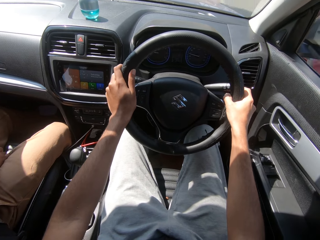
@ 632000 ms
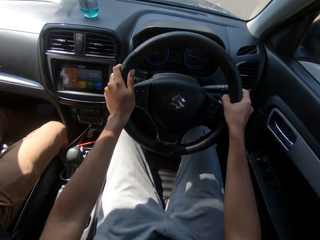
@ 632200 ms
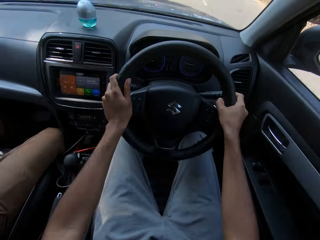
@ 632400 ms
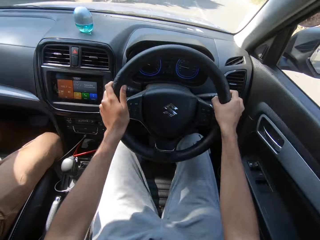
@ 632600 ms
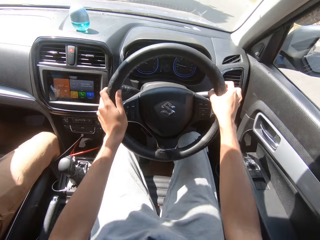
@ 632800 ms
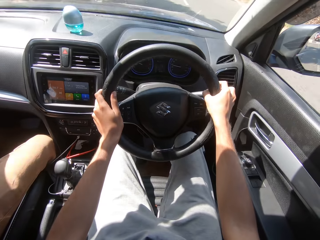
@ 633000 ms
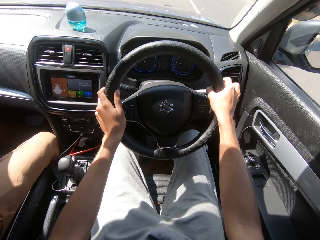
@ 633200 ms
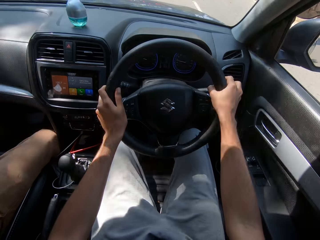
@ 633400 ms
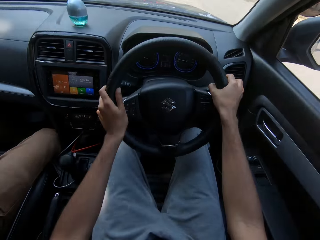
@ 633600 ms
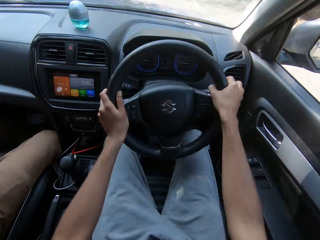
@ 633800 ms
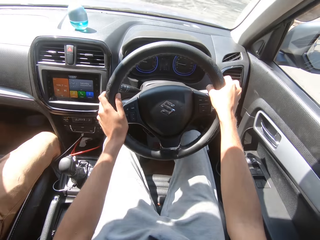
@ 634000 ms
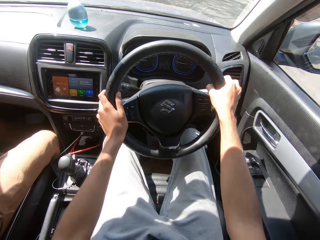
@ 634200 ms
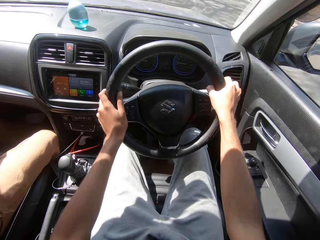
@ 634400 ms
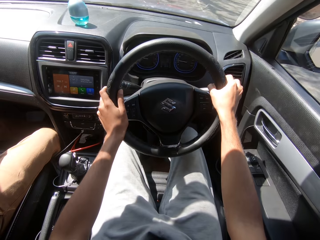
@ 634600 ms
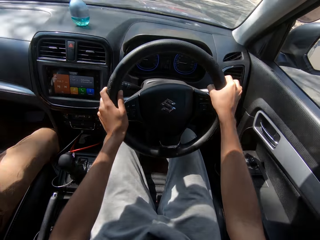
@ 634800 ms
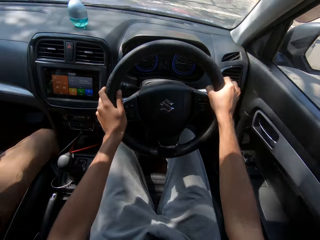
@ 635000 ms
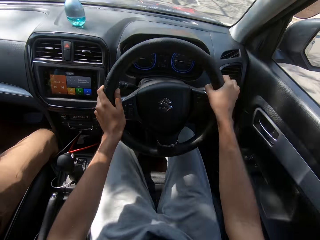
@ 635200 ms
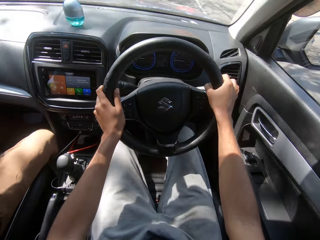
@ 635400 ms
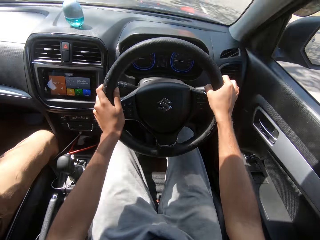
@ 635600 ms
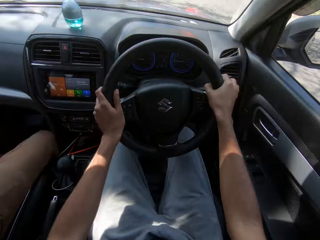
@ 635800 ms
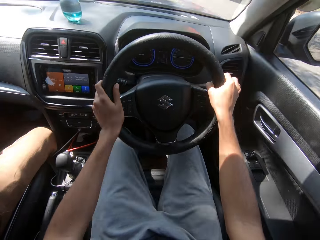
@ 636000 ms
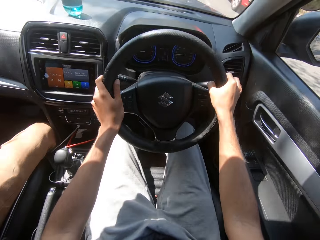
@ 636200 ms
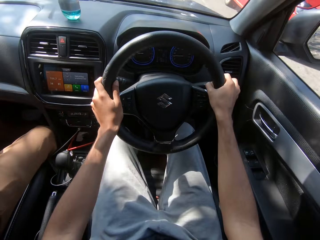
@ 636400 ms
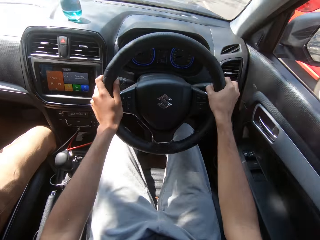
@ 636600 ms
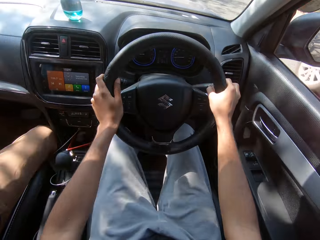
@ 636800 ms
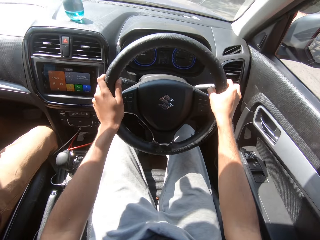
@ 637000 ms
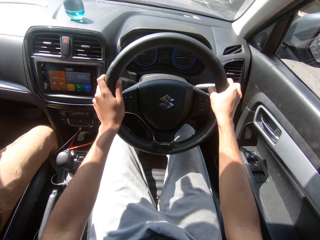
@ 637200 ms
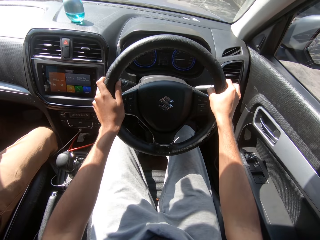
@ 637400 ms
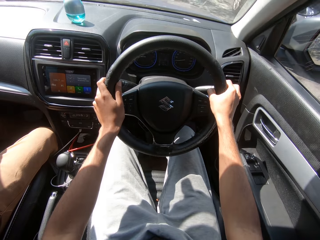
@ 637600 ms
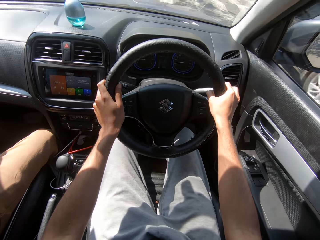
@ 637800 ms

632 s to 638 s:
The man converses with the camera wearer.

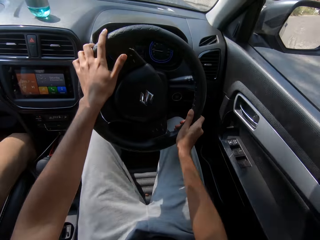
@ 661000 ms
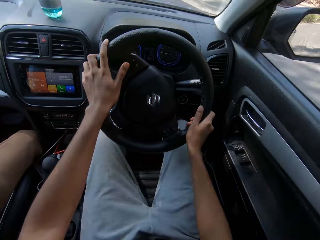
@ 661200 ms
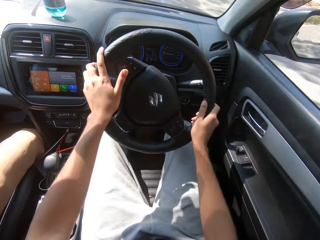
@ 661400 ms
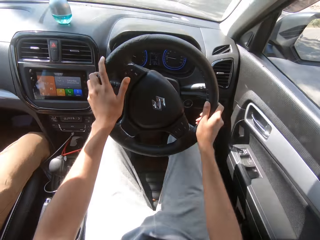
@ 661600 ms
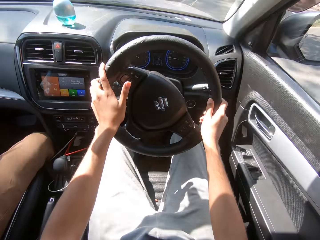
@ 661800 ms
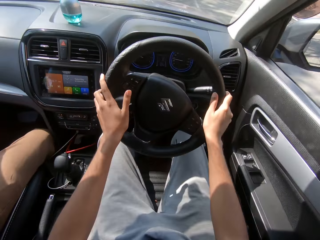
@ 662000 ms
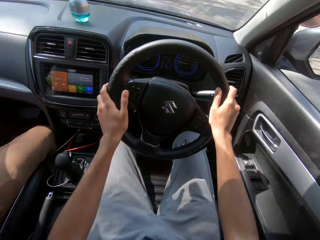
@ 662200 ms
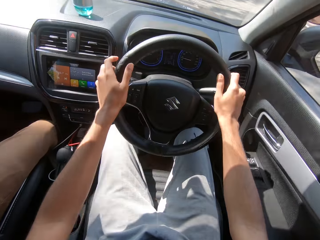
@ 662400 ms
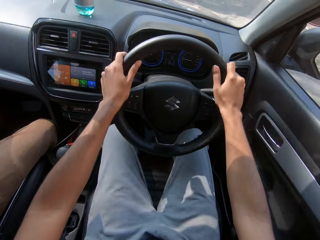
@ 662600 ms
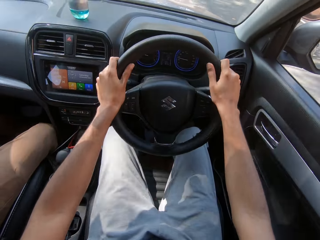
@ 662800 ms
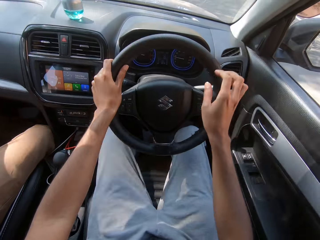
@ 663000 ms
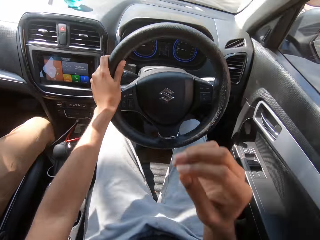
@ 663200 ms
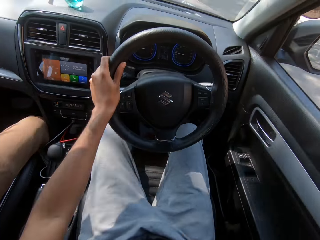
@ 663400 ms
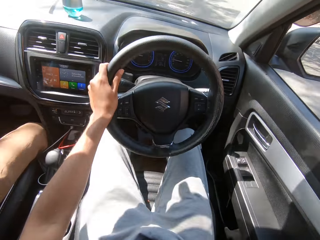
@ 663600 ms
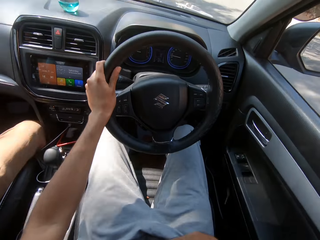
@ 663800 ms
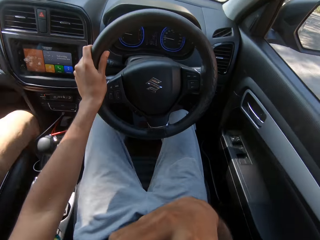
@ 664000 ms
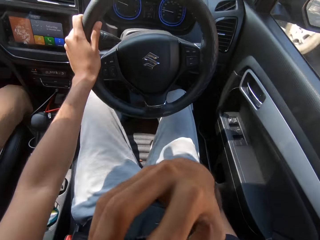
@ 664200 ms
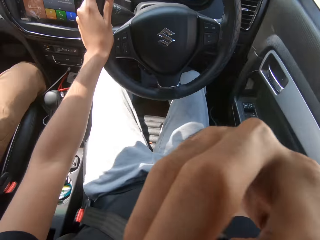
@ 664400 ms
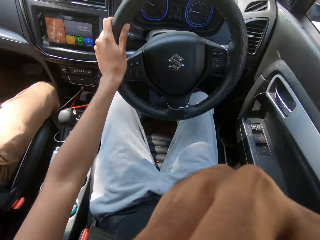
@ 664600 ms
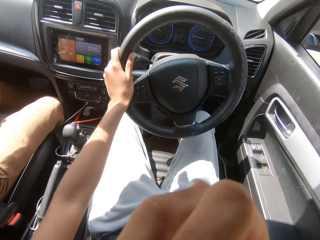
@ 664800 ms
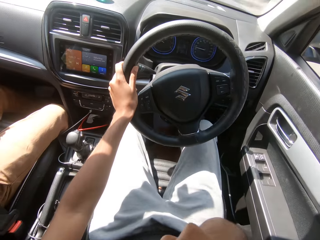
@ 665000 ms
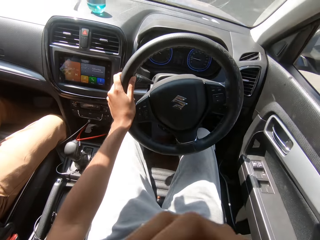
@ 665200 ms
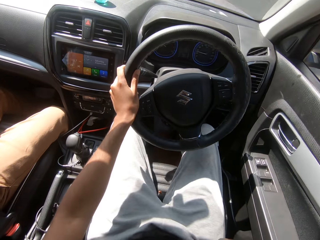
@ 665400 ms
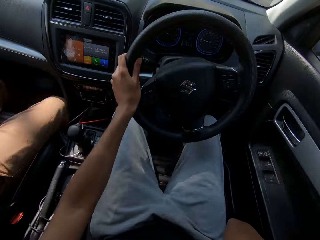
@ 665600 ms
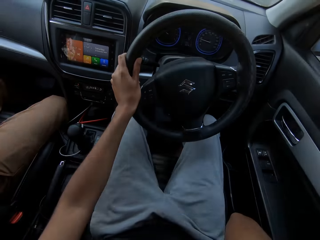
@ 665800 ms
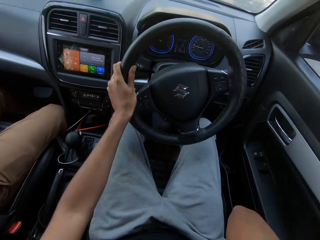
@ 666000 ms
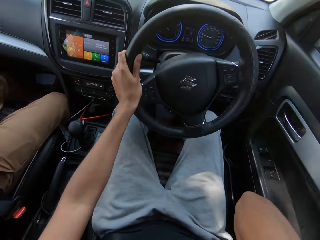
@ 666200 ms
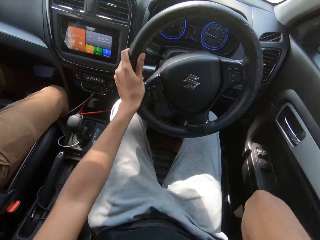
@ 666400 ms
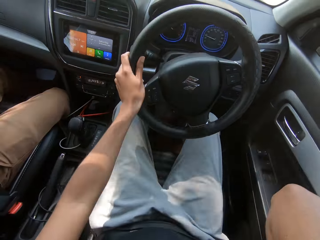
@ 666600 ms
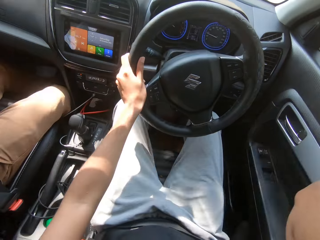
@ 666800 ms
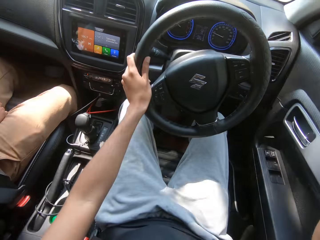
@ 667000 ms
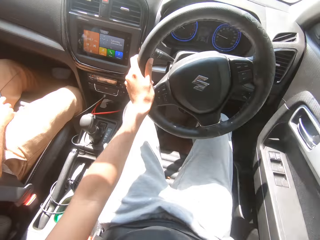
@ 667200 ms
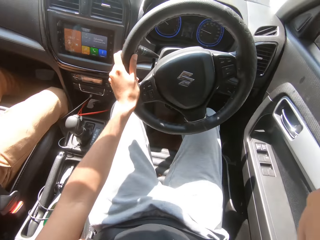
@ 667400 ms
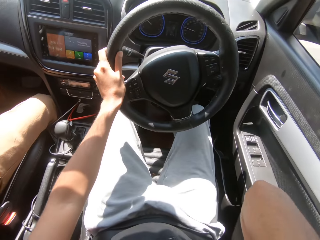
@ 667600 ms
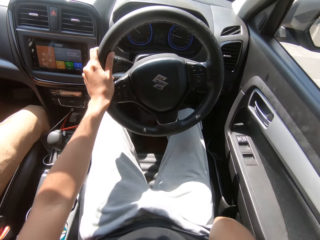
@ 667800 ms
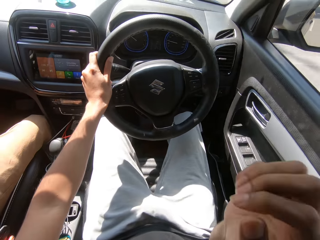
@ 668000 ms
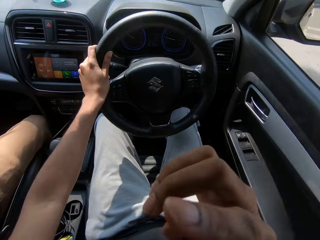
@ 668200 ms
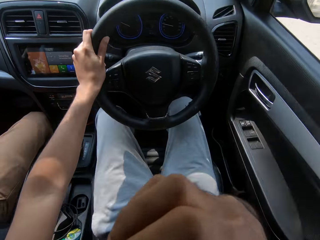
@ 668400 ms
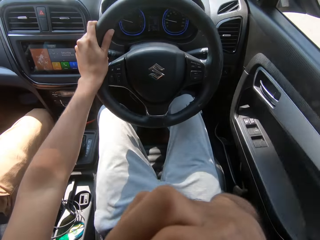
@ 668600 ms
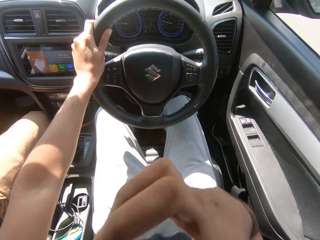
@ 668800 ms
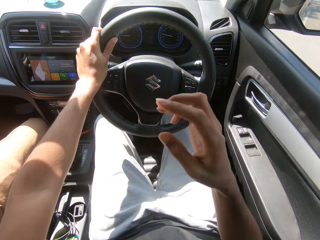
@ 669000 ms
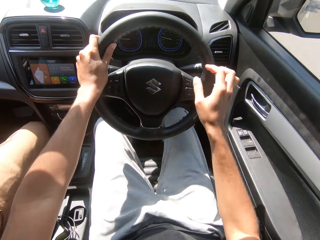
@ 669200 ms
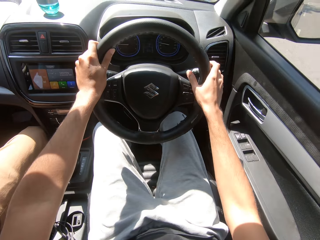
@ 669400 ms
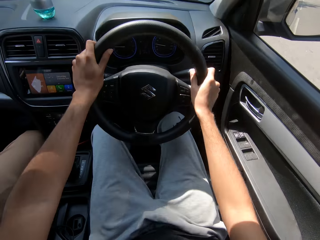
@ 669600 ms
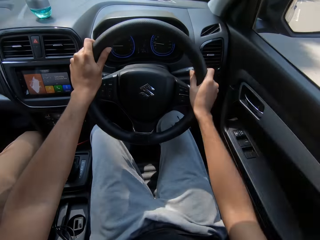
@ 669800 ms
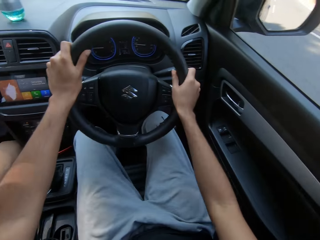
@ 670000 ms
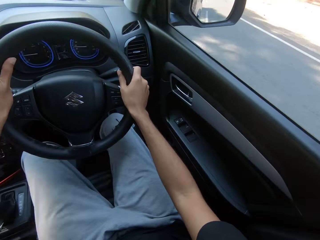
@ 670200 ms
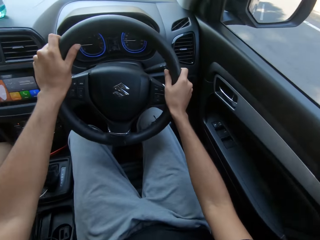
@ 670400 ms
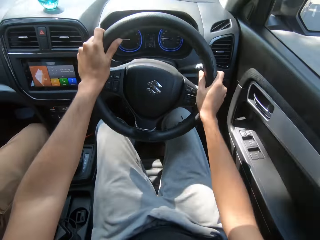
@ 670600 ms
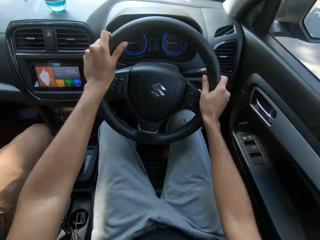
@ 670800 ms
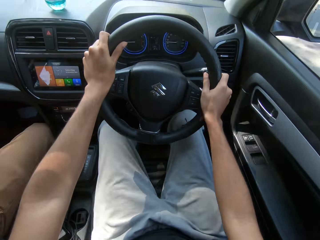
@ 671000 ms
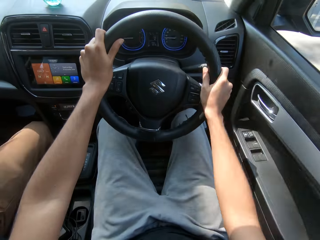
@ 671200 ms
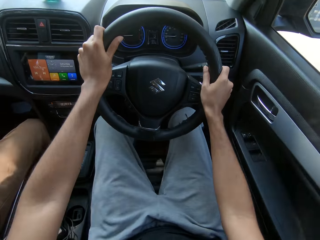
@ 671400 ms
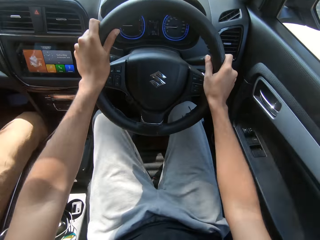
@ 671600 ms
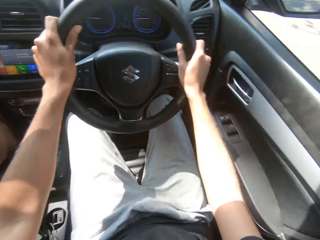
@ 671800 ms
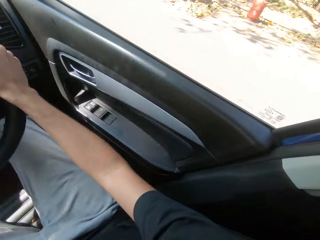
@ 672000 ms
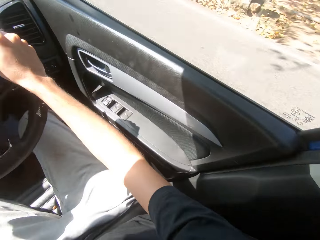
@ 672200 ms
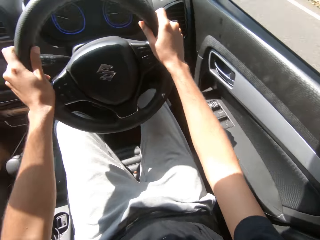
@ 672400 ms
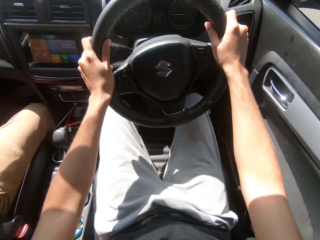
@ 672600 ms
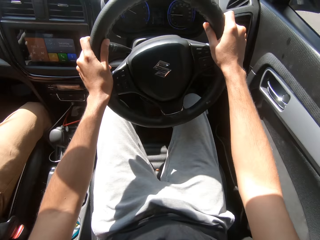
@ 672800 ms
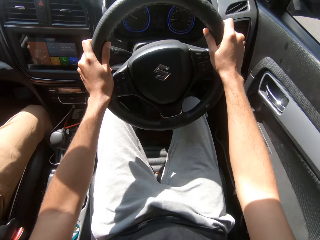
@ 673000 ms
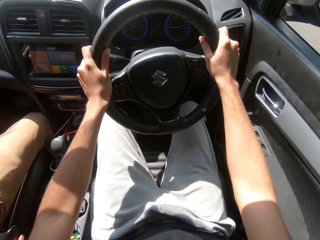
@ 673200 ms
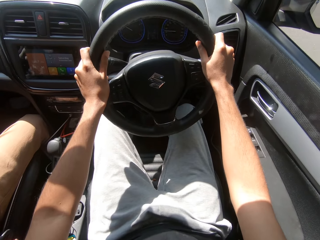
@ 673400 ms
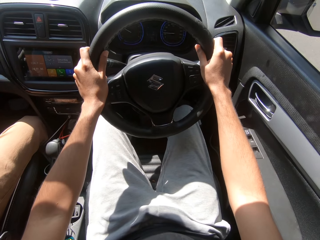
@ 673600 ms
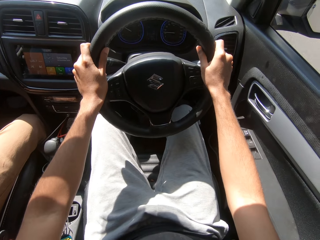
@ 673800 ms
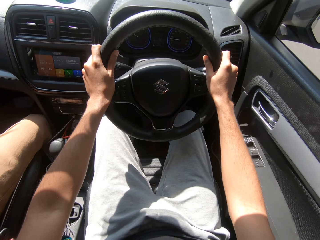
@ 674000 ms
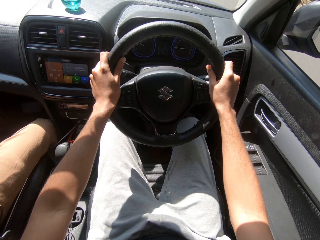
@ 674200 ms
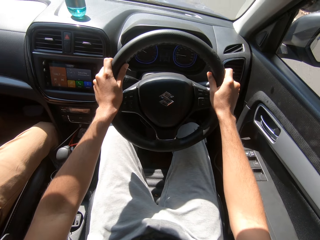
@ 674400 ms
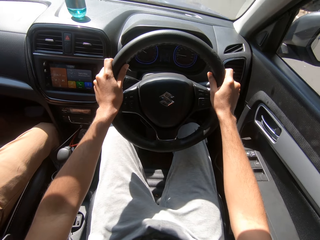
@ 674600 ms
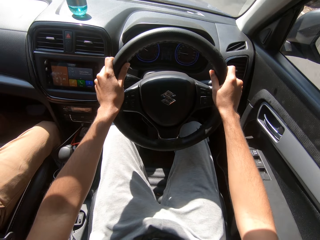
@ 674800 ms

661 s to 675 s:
The camera wearer removes his right hand from the steering of the car. He wipes his face with his right hand. He touches his body. He drives the car on the road with both hands on the steering of the car.

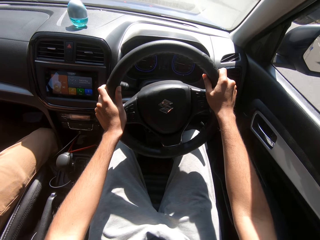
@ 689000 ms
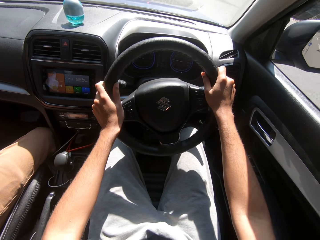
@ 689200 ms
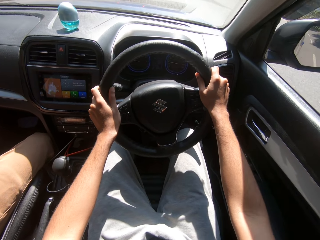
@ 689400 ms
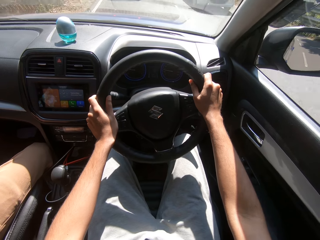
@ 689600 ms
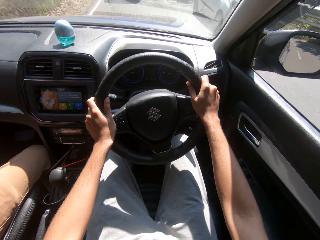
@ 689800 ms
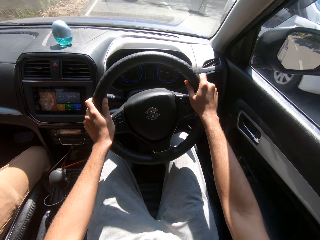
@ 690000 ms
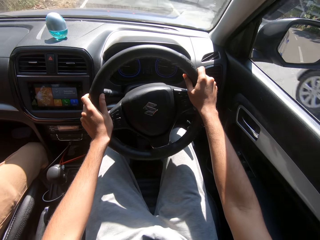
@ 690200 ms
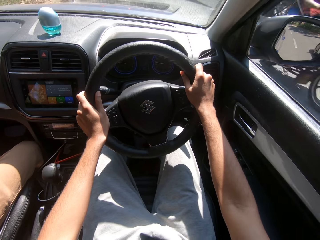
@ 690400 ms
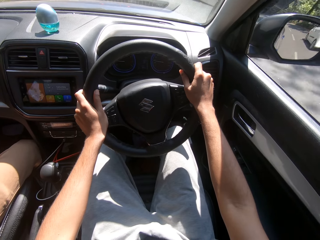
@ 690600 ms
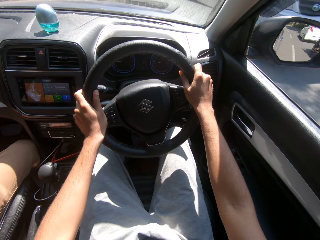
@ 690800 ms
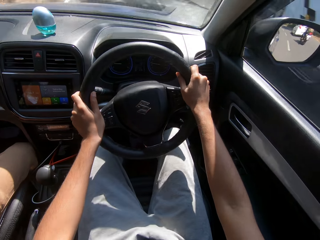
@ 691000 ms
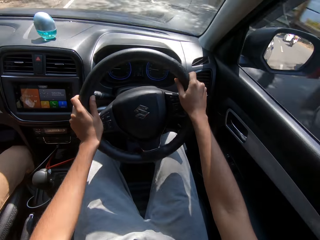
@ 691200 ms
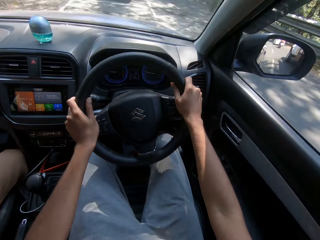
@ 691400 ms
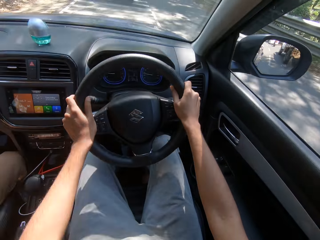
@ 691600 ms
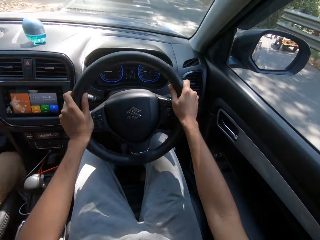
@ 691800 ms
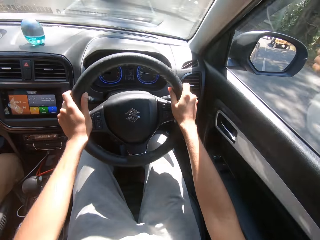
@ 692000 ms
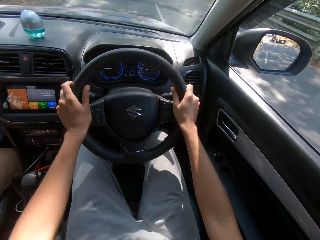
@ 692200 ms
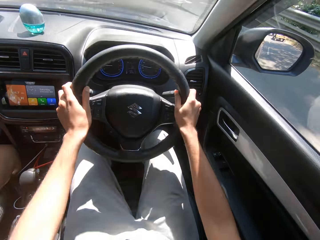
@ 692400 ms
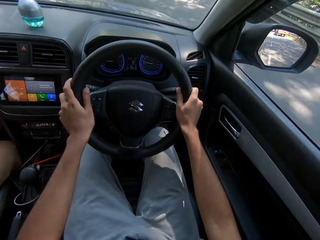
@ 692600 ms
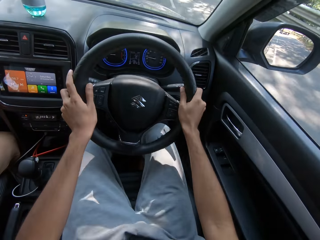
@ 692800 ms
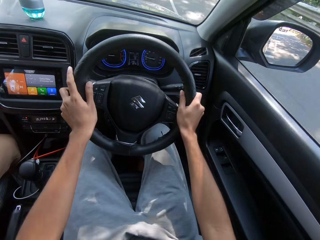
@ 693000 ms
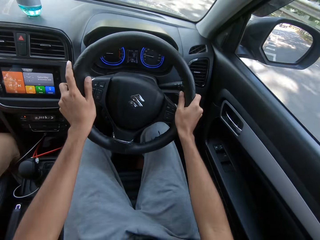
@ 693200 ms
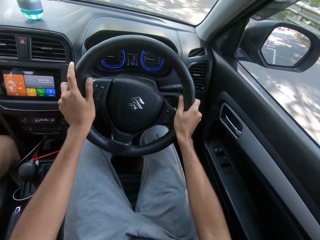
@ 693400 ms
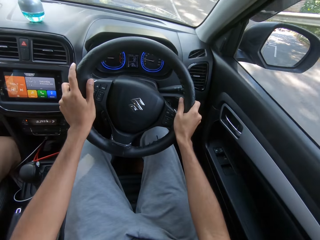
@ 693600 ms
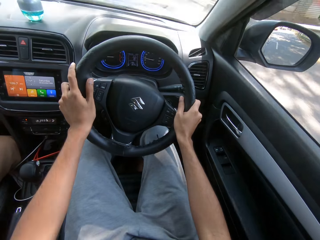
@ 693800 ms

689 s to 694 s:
The camera wearer drives past a white car on the road. They drive past a bike on the road. They drive past a car on the road.
